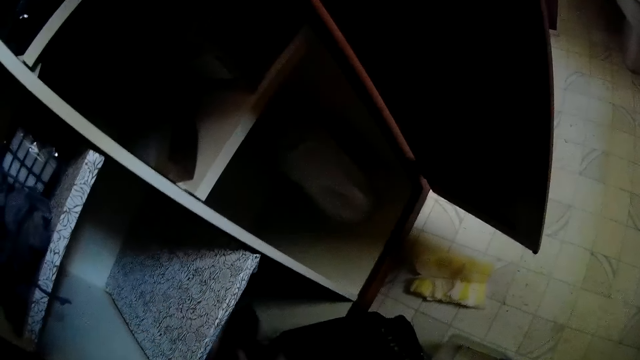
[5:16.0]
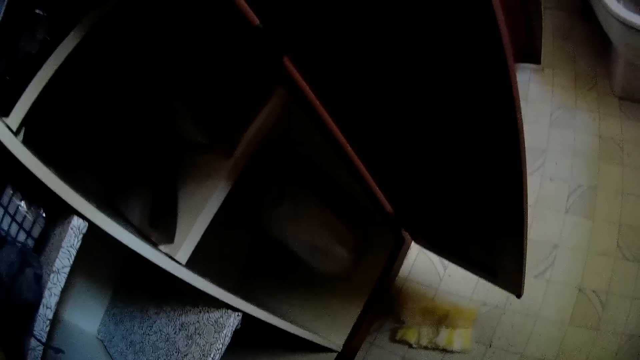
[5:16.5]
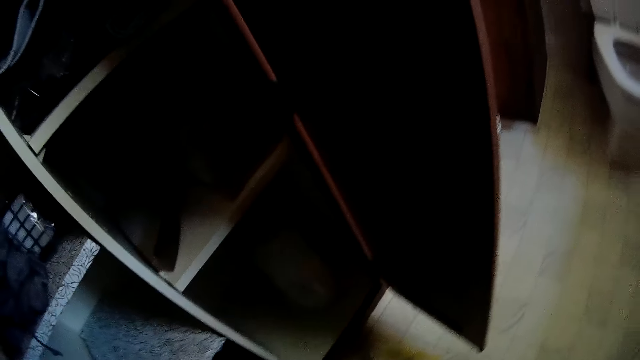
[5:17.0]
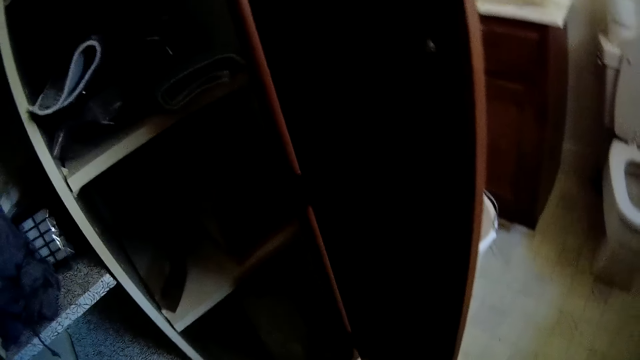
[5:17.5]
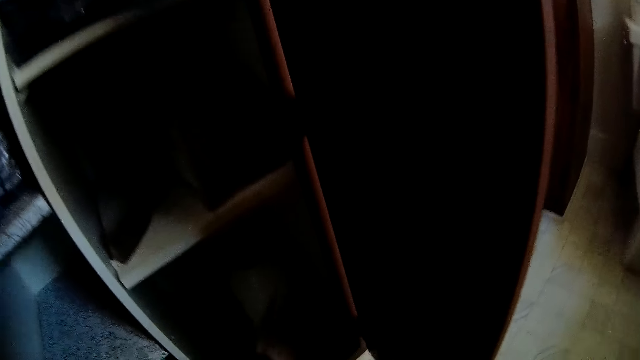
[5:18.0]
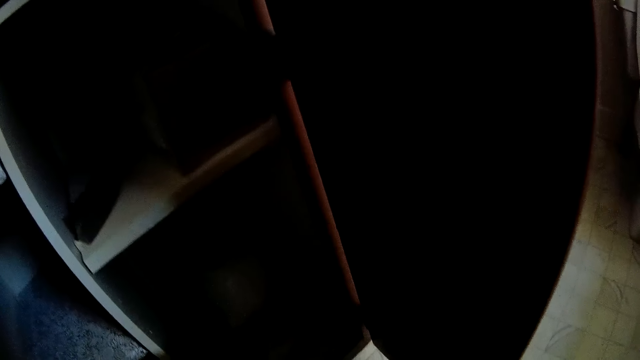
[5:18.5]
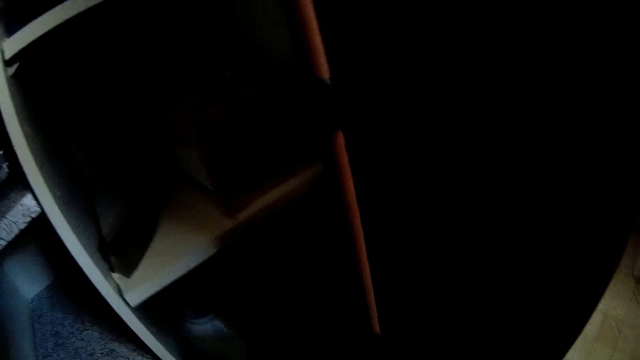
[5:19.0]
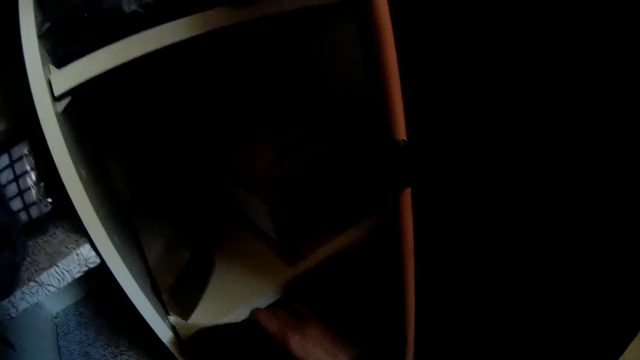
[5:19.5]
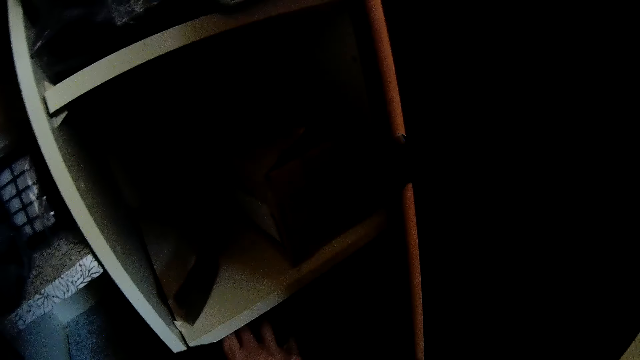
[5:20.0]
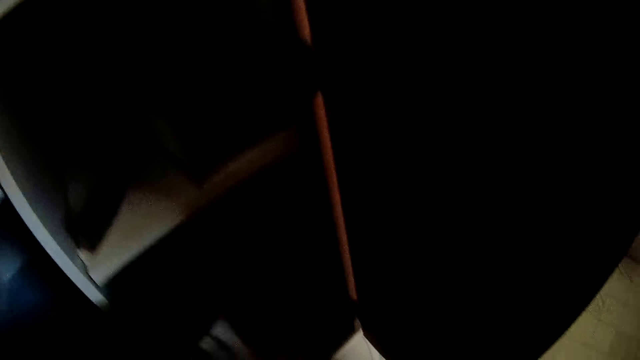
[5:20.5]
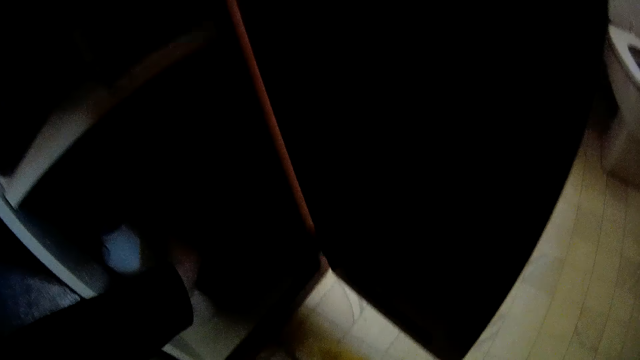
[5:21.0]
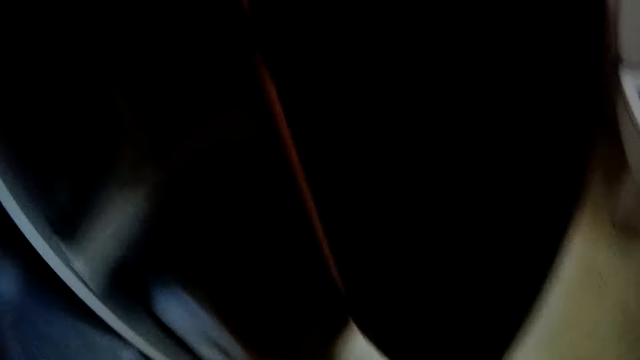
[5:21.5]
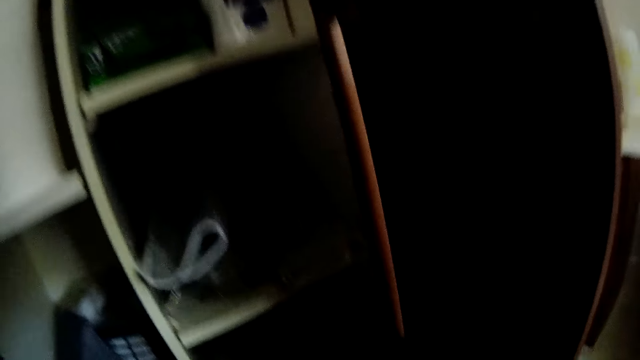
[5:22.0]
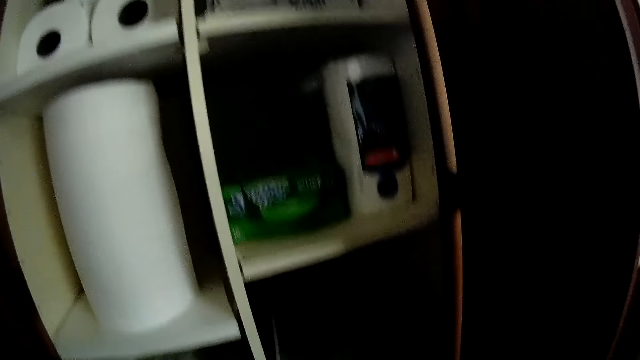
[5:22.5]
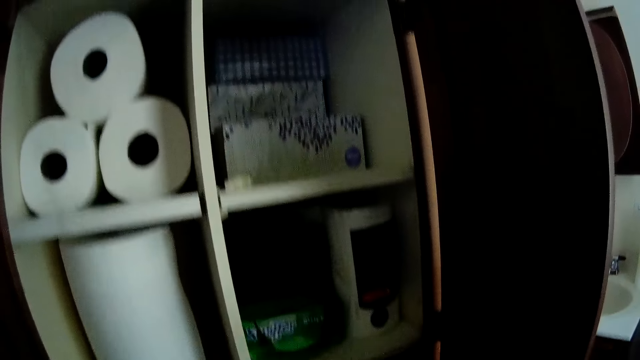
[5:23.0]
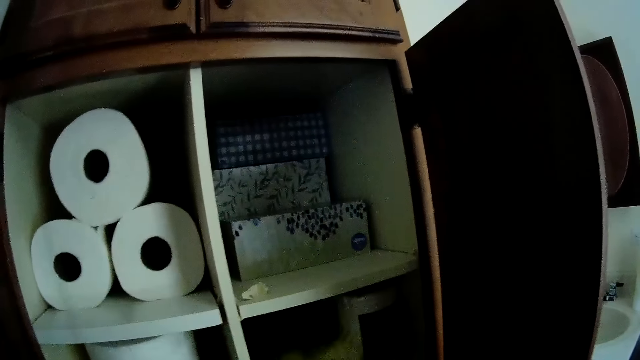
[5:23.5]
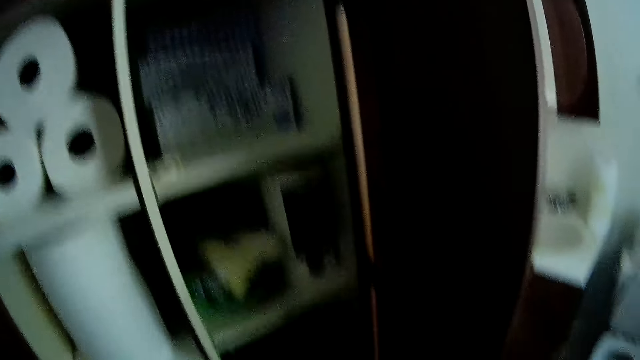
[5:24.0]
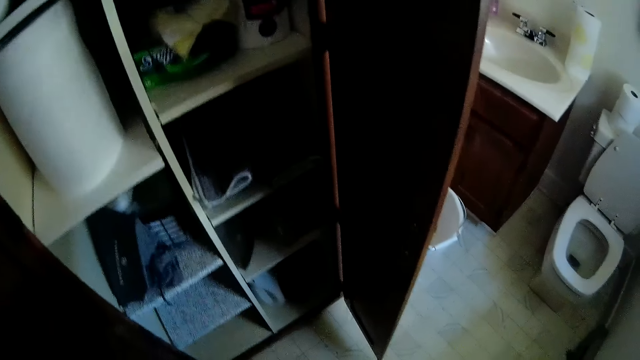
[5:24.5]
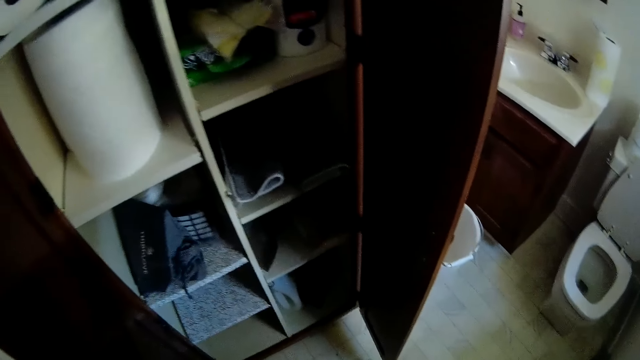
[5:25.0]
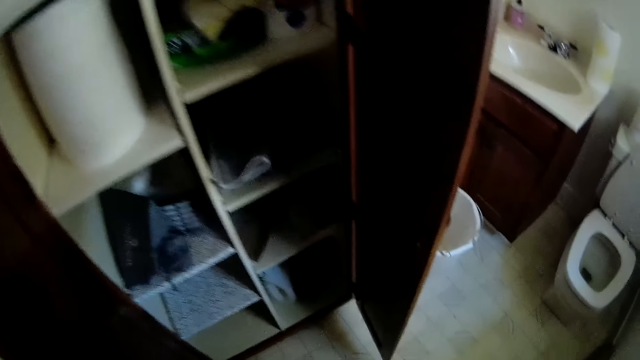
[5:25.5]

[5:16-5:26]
The camera wearer touches a cloth on the shelf. He picks a cloth from the floor with his right hand. He puts the cloth inside the wardrobe with both his hands.

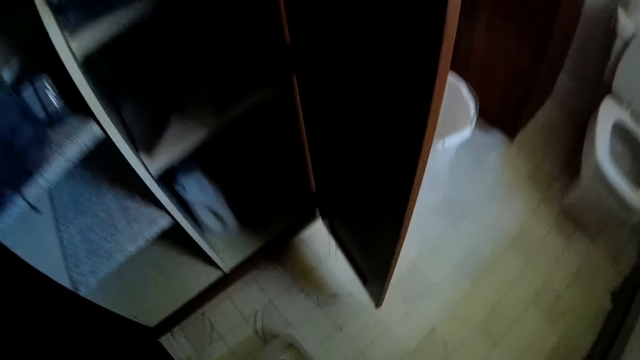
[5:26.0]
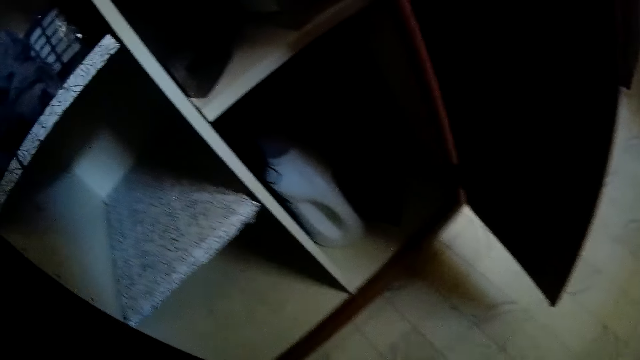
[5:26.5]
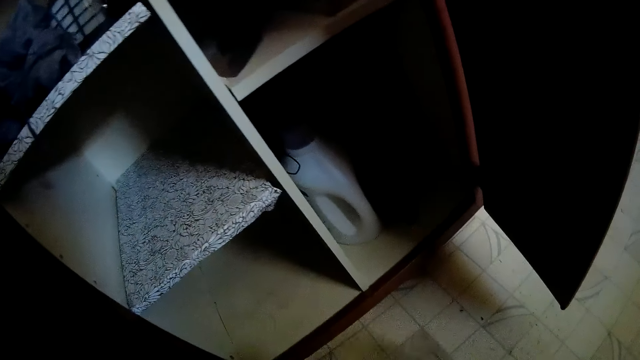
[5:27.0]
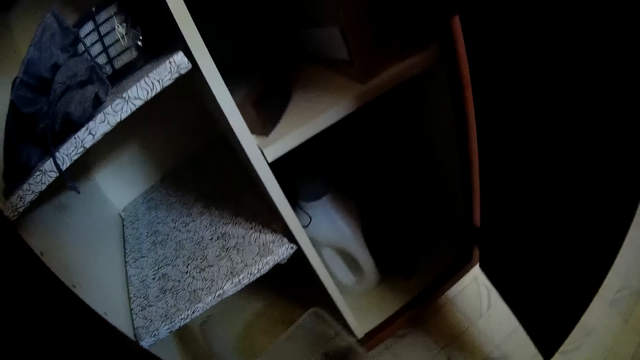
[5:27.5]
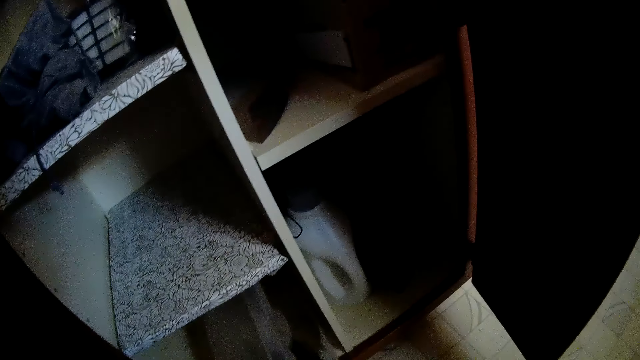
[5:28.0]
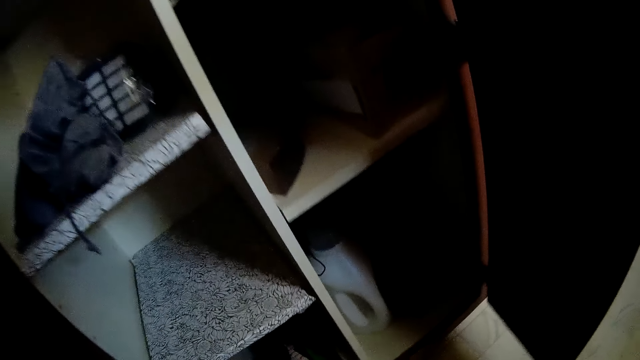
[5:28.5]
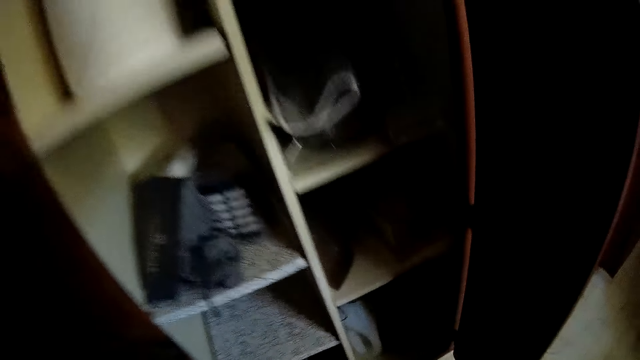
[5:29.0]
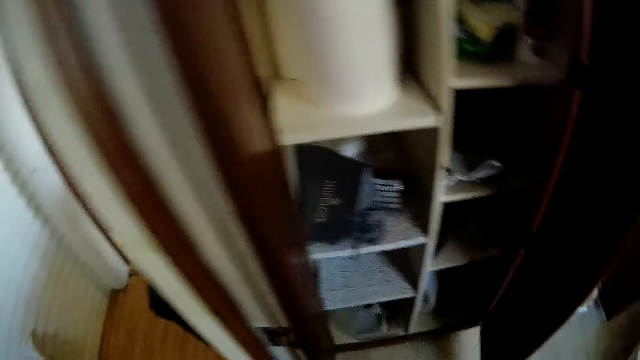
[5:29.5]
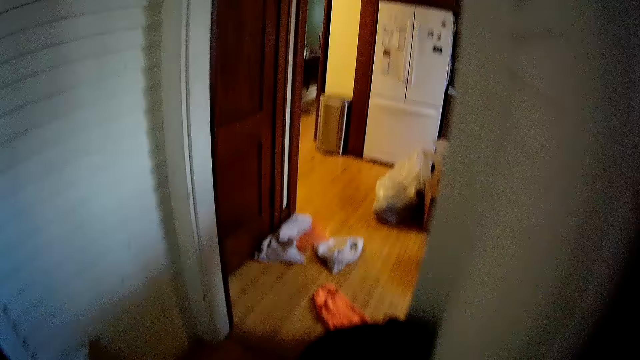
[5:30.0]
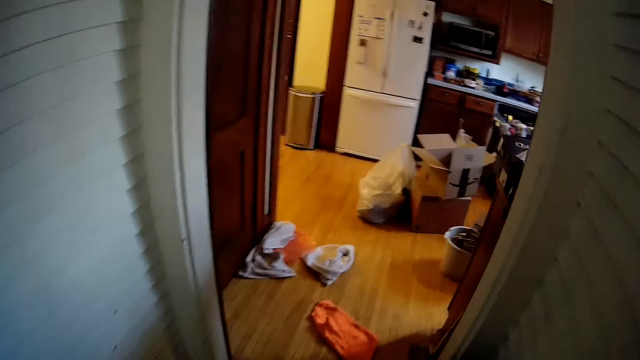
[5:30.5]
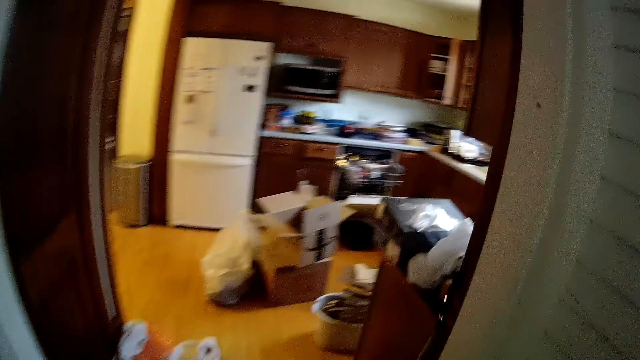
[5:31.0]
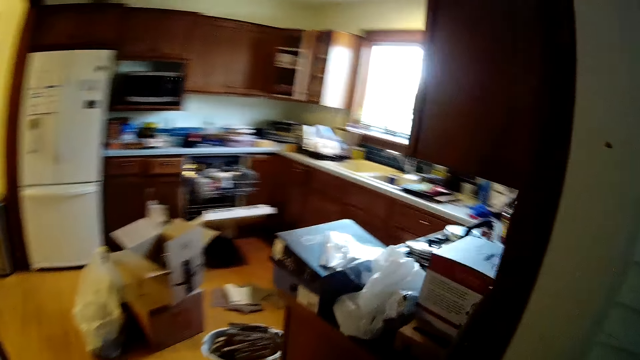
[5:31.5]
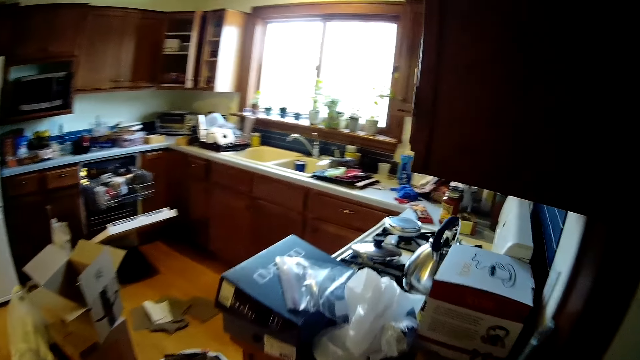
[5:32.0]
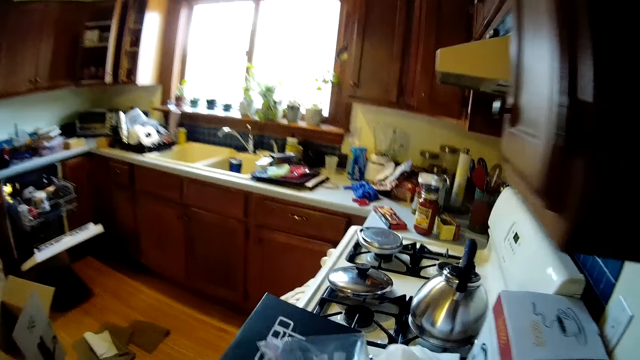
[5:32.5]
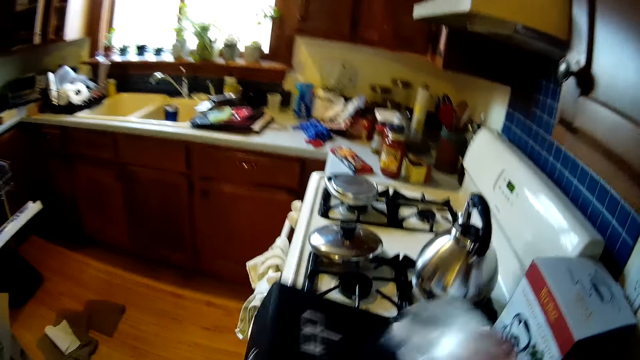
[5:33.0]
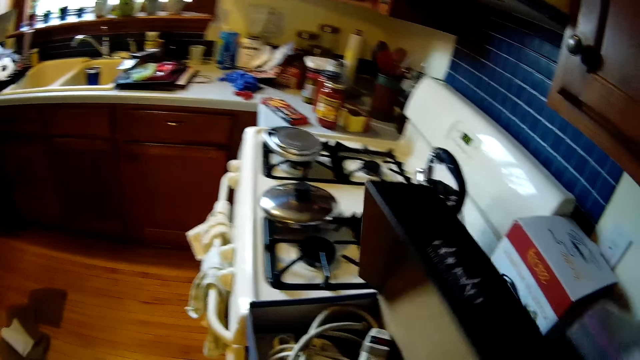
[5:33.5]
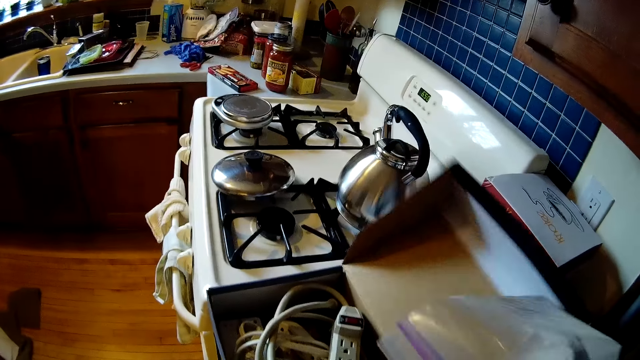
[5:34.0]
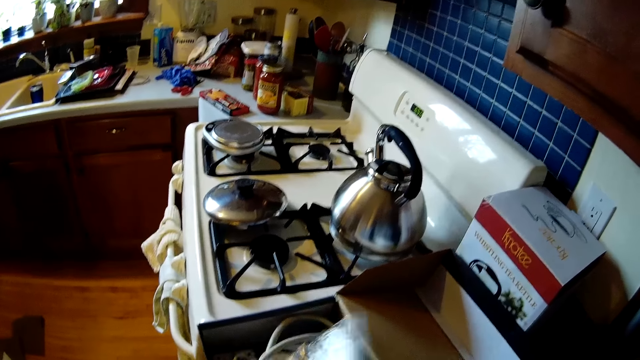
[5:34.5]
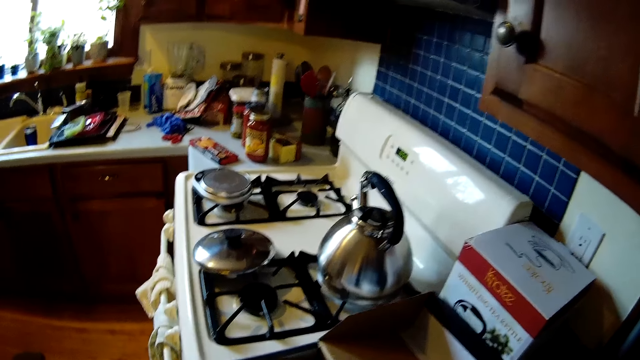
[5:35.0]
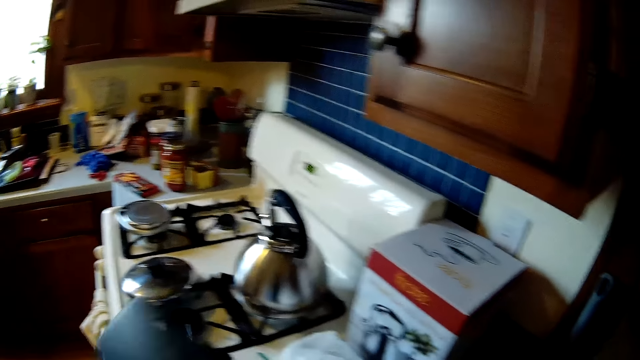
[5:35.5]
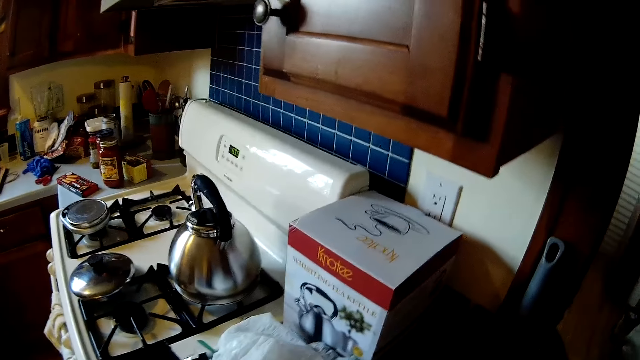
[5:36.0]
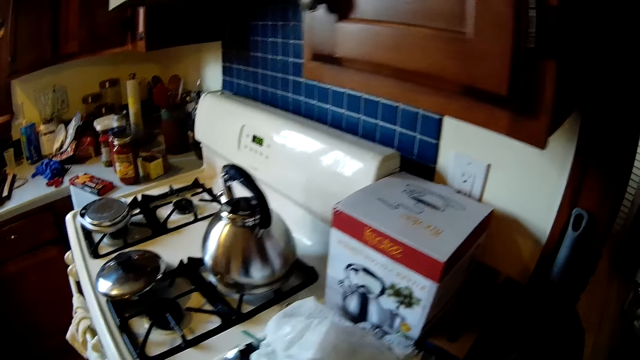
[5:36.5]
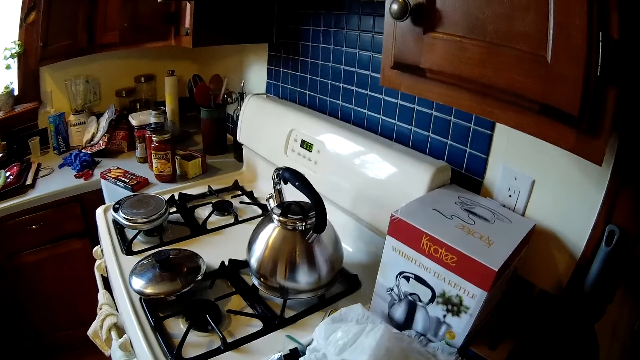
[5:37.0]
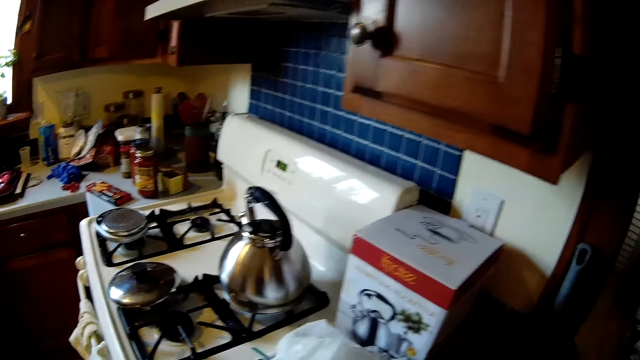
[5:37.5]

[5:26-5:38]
The camera wearer places something on the shelf. He walks into a kitchen. He picks a seal bag from a kitchen cabinet with his right hand. He opens a box on the counter.
